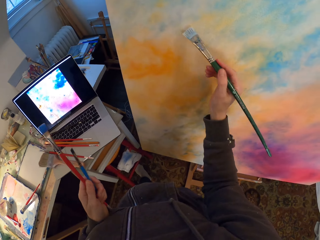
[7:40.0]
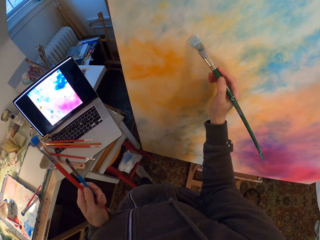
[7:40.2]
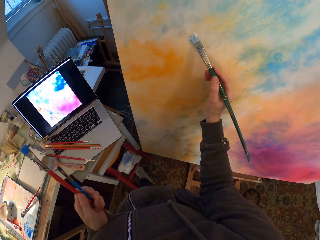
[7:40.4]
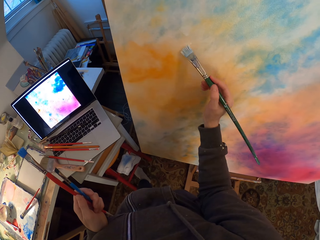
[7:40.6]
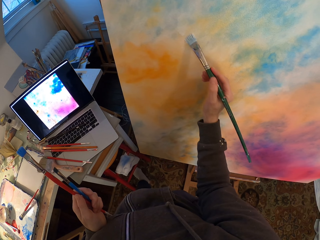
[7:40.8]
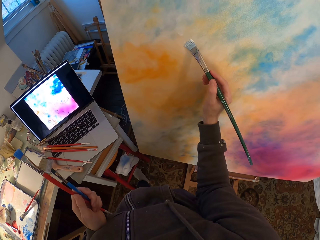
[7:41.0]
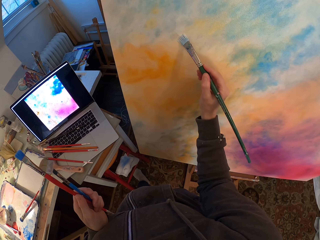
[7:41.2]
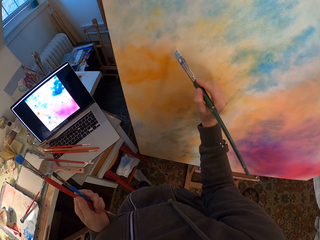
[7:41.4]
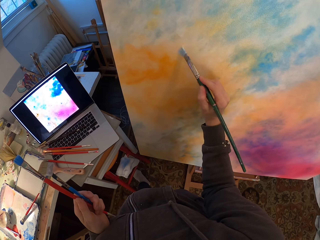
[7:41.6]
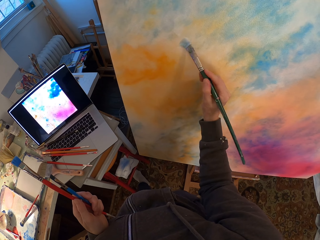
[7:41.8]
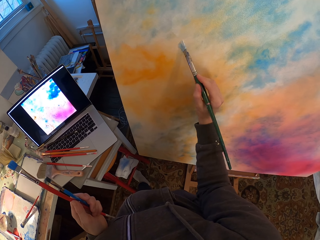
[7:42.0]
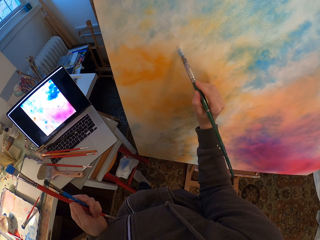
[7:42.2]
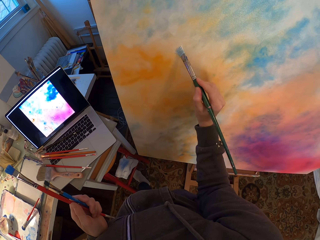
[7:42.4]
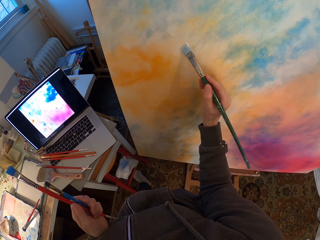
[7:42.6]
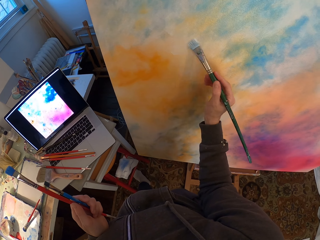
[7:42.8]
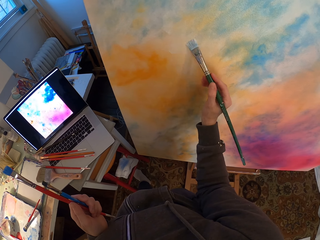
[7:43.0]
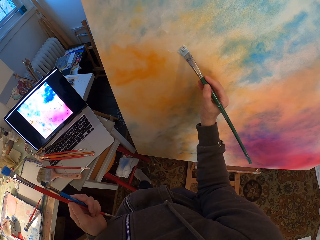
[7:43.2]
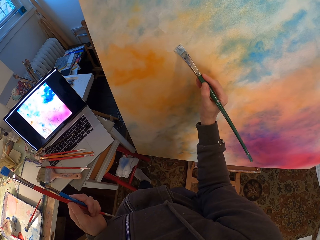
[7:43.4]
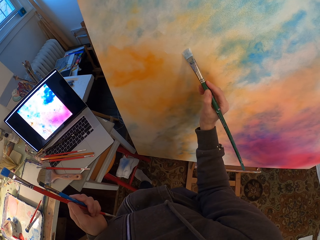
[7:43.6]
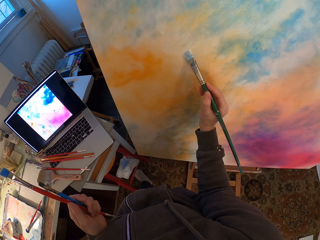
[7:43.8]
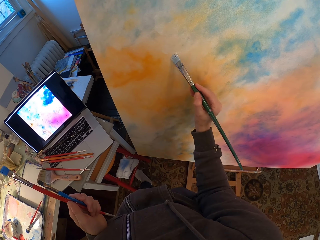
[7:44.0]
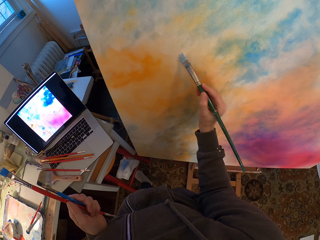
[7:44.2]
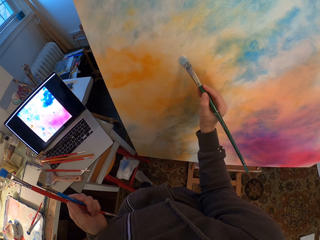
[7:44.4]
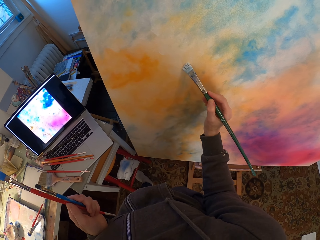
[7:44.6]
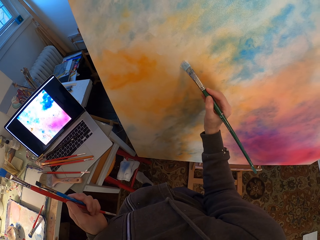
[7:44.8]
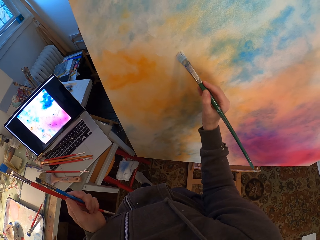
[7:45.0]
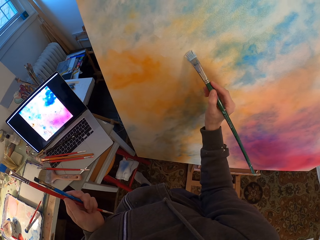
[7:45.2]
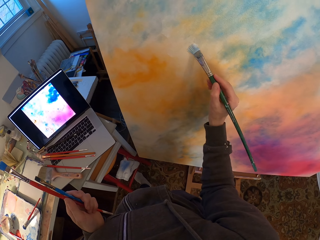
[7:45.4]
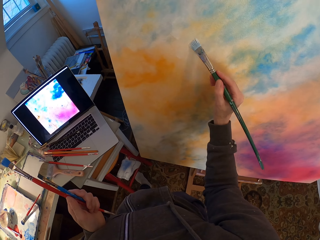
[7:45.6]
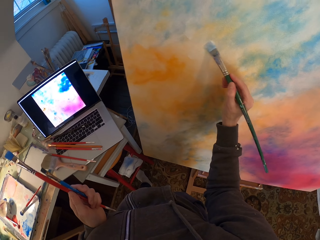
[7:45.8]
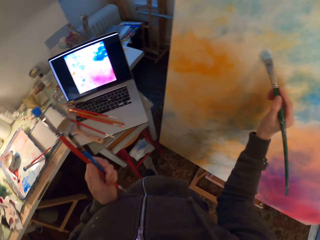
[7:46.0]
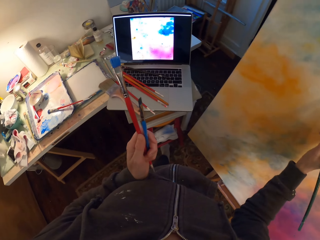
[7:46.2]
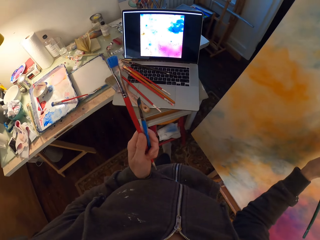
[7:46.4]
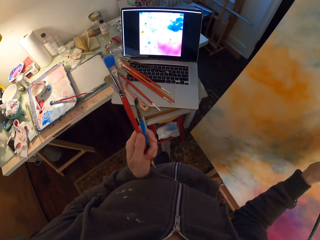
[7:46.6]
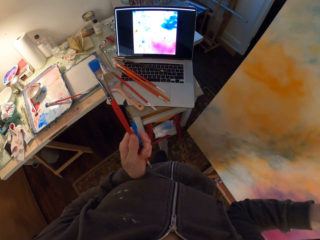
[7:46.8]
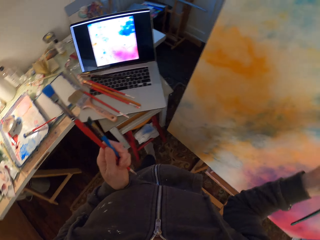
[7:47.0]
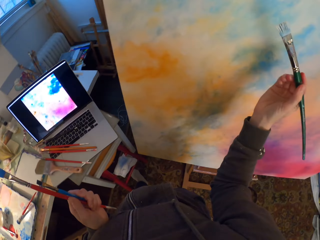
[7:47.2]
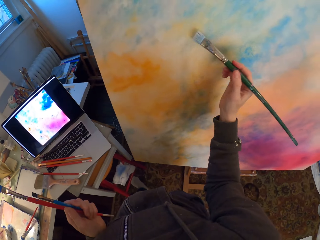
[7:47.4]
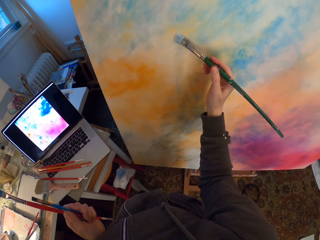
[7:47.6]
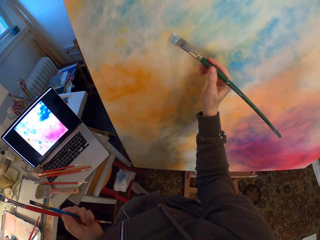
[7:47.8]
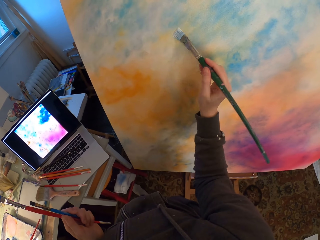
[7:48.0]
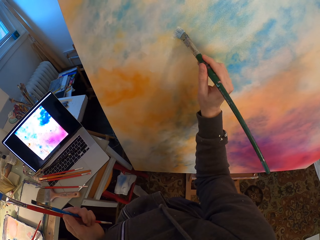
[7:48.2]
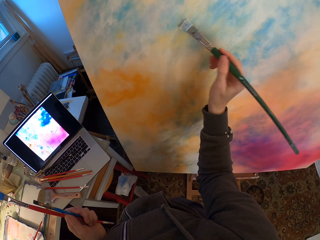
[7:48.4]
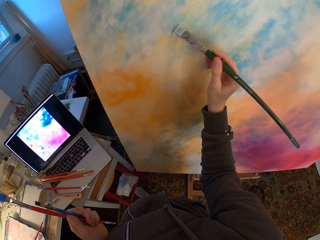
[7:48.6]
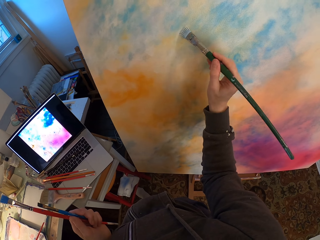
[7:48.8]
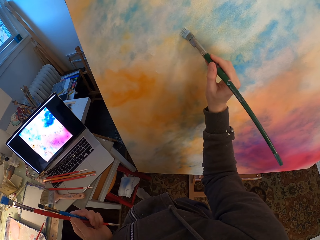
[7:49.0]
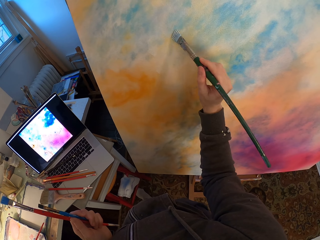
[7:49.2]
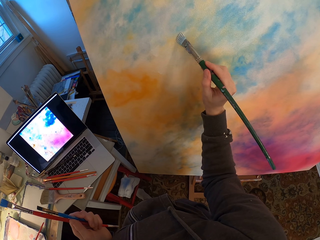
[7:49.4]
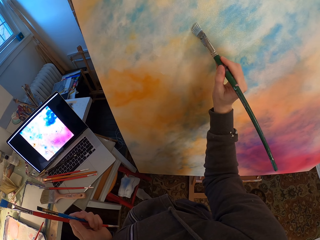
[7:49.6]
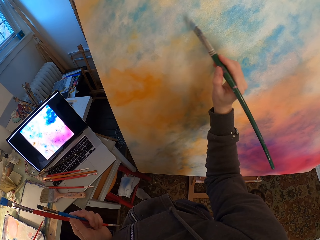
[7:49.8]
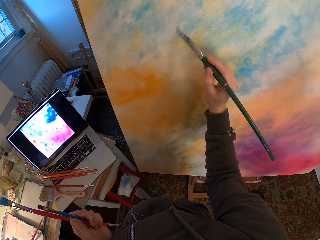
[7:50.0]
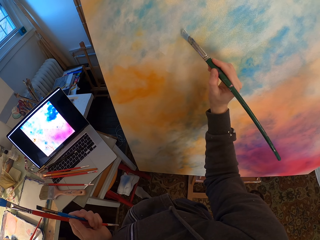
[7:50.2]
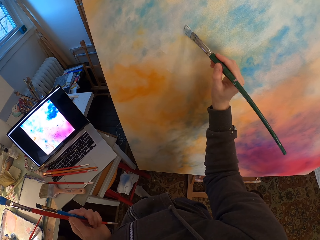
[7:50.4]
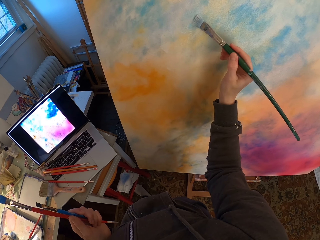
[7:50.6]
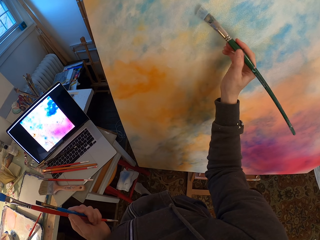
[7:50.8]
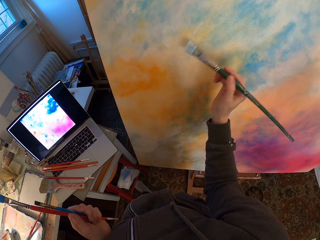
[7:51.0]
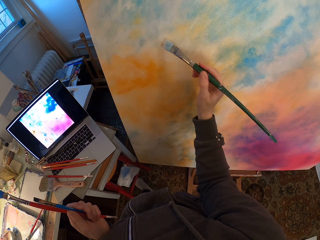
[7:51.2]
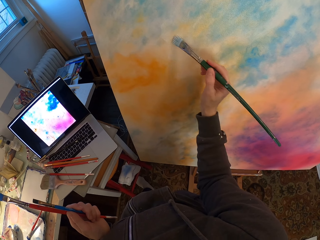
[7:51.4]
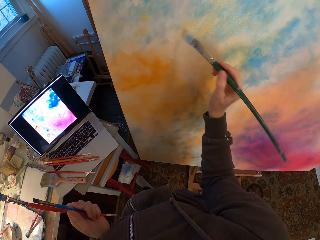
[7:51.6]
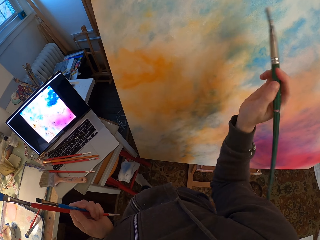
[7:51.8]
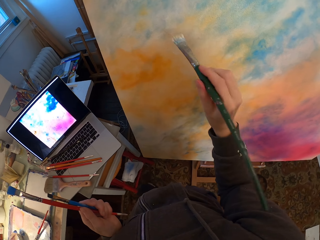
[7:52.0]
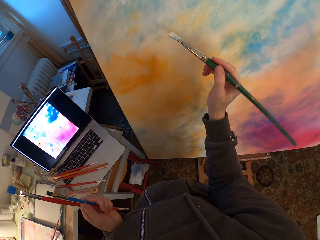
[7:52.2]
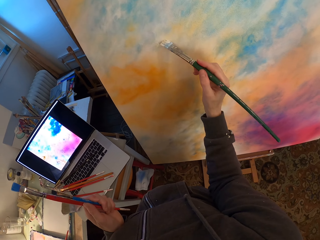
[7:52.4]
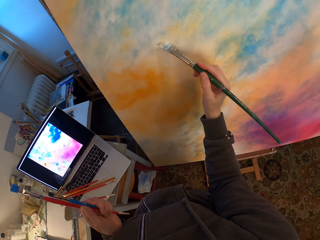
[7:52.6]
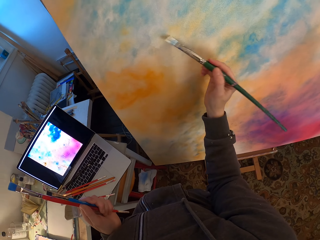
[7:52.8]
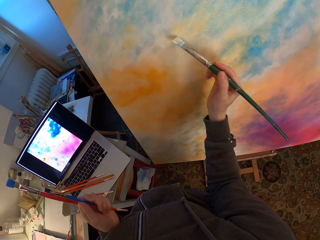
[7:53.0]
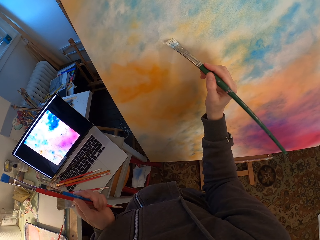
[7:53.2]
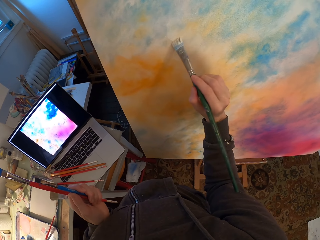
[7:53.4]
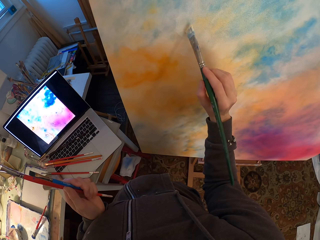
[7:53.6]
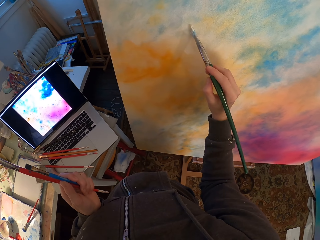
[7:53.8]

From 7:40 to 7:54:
The camera wearer looks around a room. They paint a canvas with a paint brush. They look around the room. They paint the canvas with the paint brush.

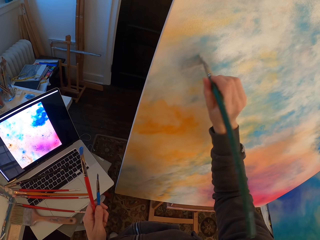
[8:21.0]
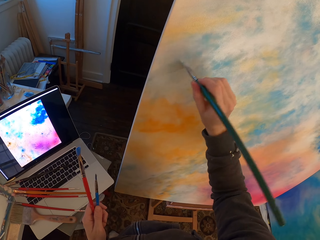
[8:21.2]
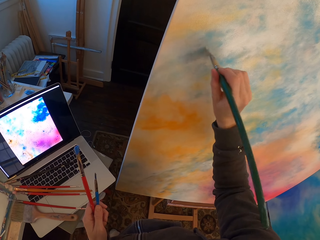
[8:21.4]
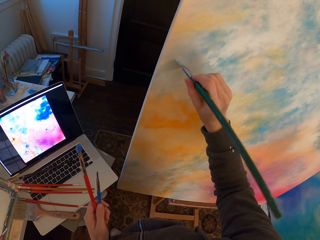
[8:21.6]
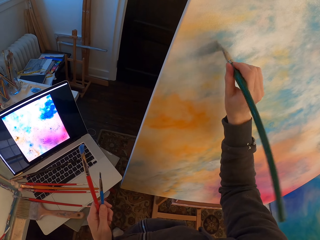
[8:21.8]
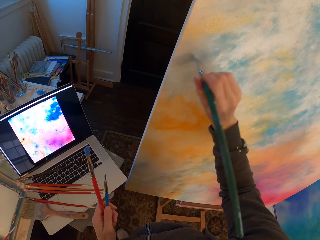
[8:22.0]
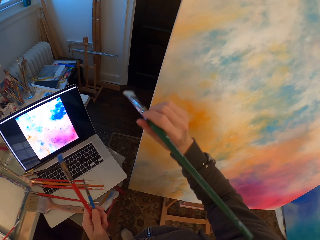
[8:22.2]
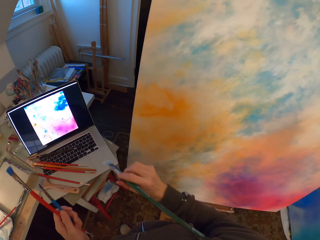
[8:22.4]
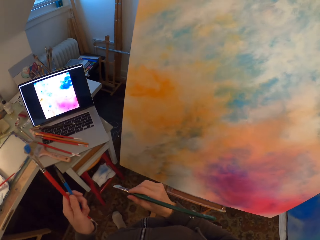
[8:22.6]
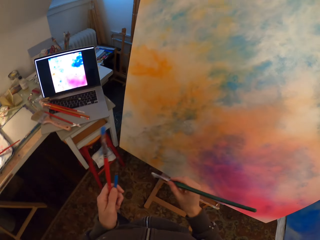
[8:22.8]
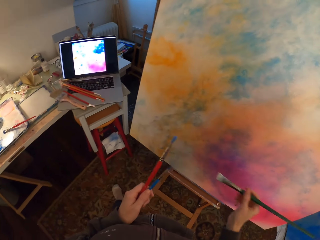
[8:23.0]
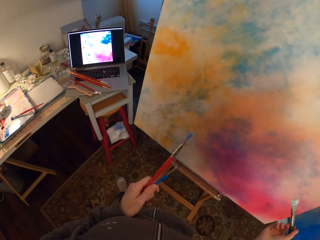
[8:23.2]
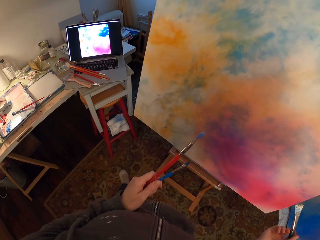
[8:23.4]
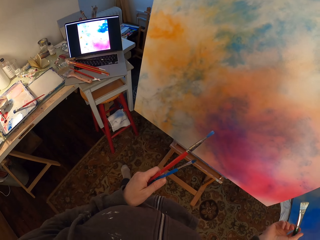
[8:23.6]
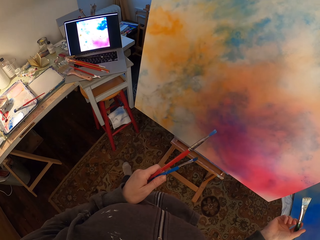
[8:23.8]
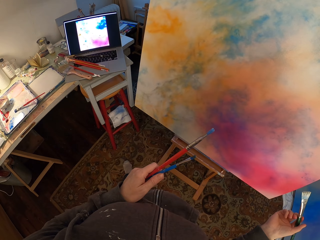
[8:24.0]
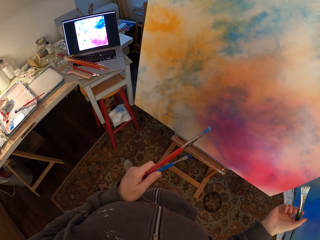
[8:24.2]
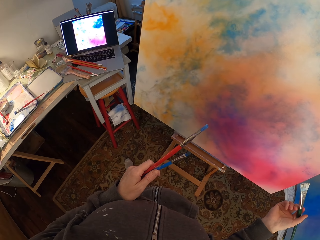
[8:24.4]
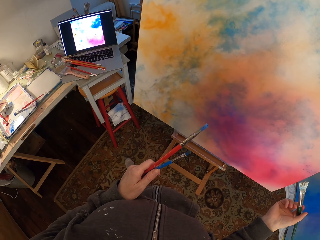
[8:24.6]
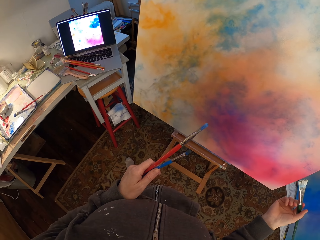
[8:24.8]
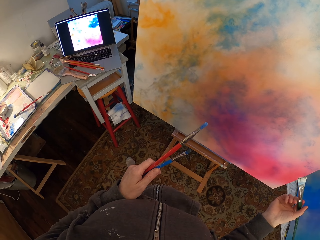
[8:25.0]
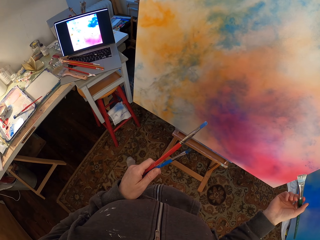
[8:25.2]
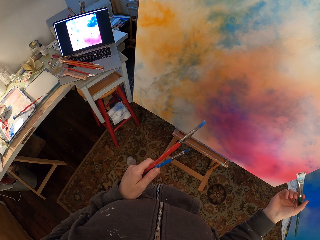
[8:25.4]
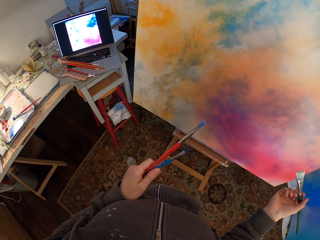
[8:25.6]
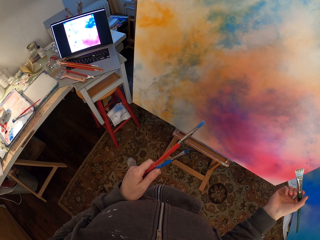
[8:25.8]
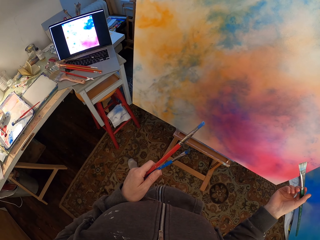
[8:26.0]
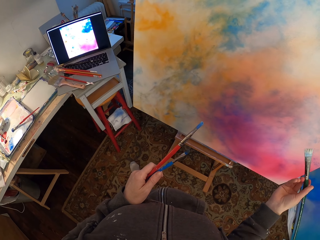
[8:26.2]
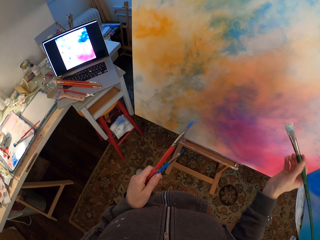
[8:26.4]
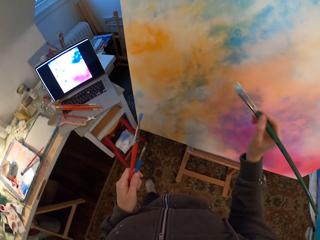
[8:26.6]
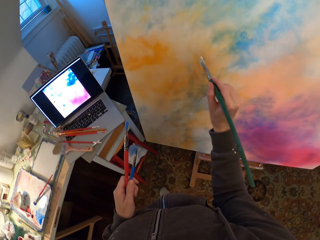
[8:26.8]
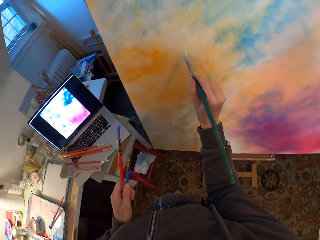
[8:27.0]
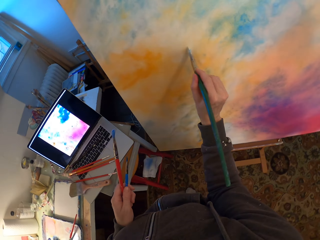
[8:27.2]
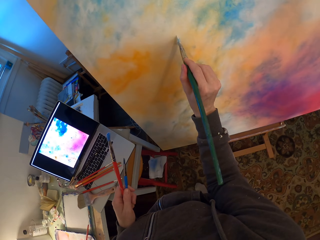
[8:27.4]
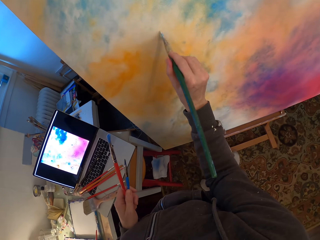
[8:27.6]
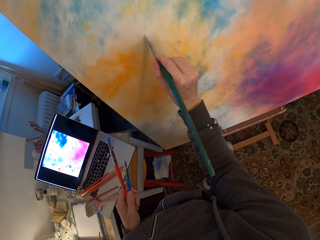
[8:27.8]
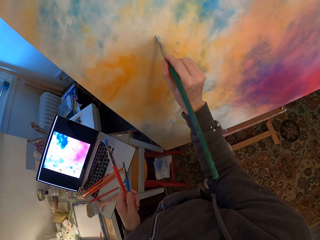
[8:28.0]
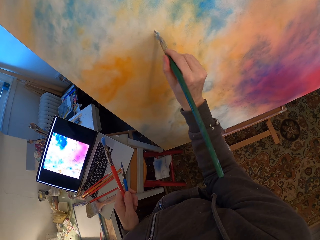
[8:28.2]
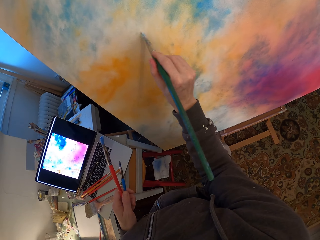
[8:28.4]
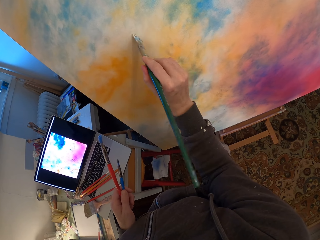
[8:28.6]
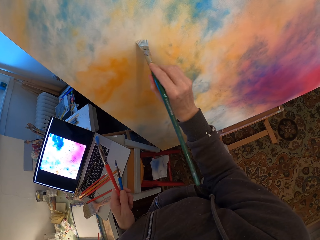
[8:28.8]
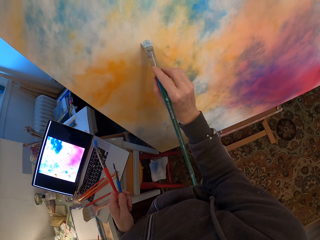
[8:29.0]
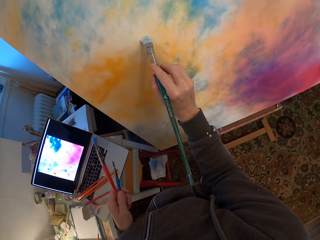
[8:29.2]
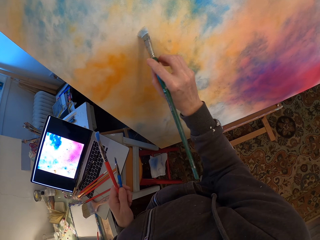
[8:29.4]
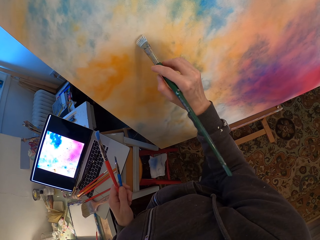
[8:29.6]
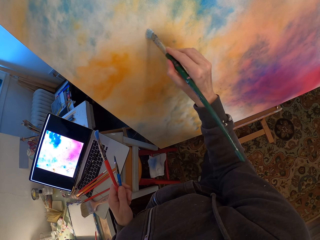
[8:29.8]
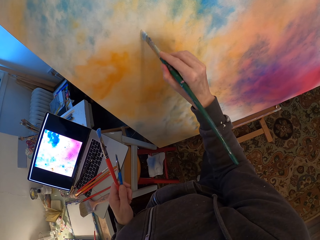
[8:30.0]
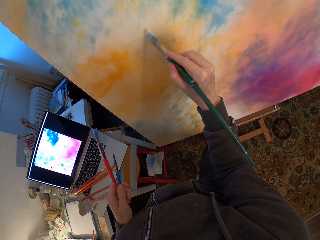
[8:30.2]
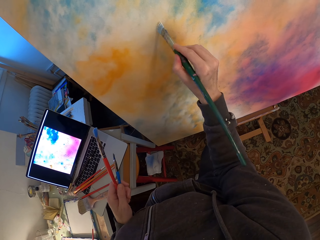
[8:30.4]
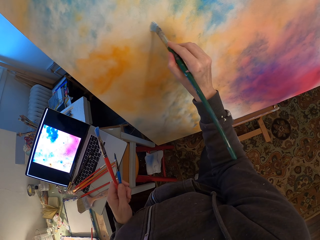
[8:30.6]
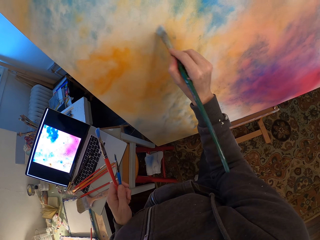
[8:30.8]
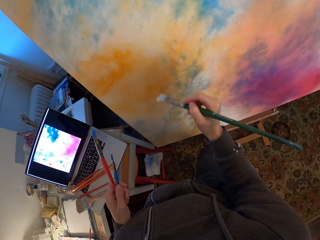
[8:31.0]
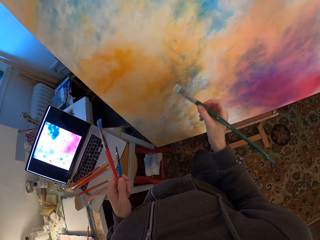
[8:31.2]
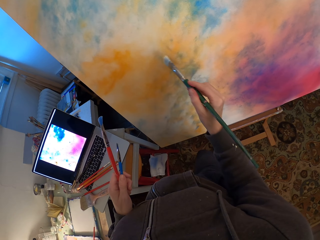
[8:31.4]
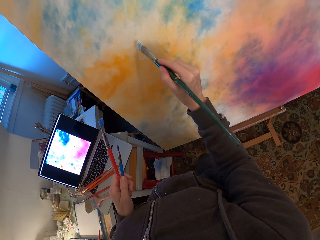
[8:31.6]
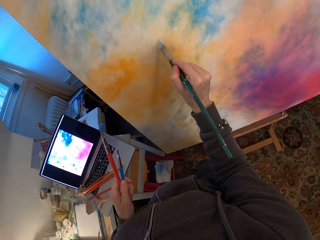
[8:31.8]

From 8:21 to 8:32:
The camera wearer looks around a room. He looks at his paint. He paints a canvas with a paint brush.
